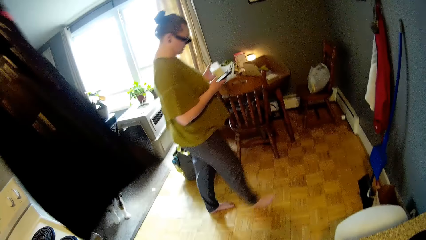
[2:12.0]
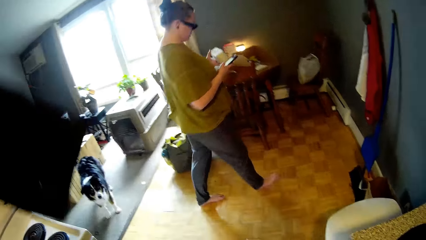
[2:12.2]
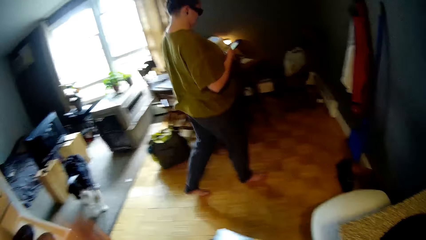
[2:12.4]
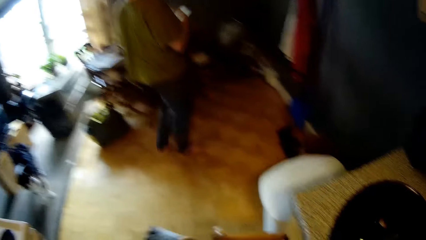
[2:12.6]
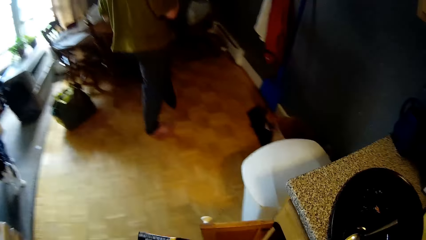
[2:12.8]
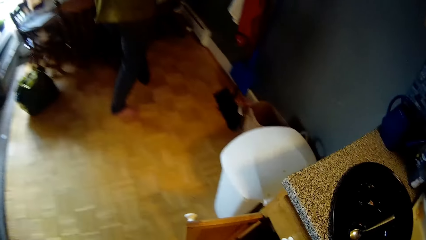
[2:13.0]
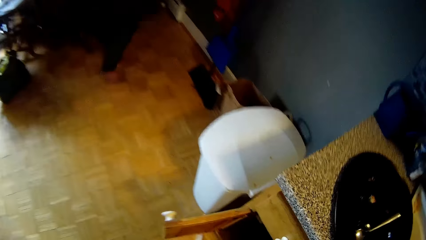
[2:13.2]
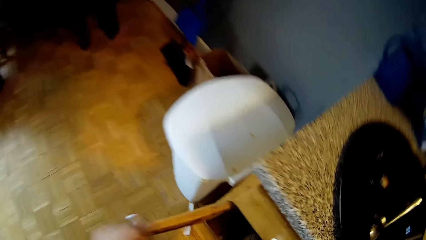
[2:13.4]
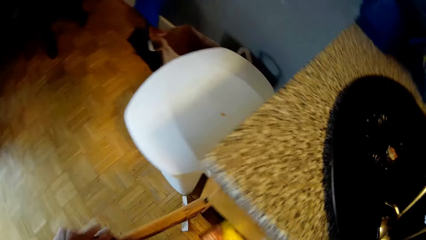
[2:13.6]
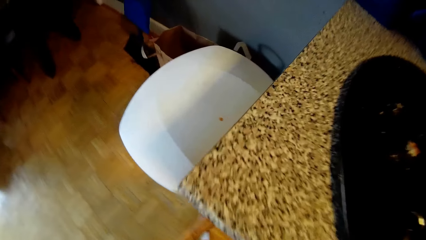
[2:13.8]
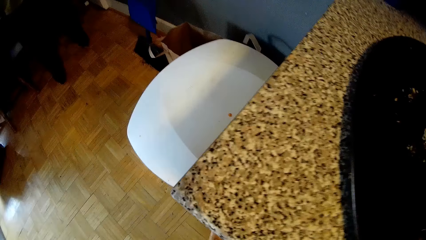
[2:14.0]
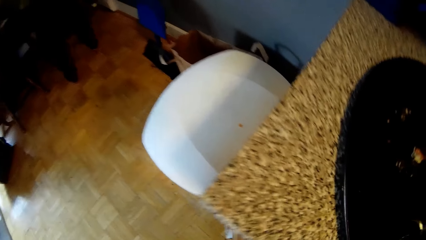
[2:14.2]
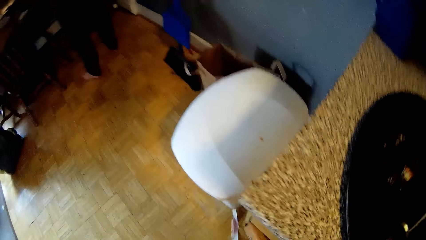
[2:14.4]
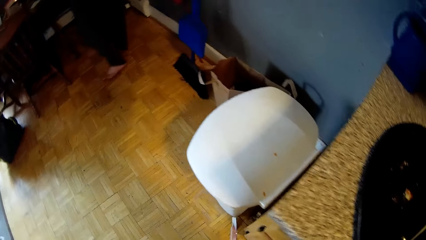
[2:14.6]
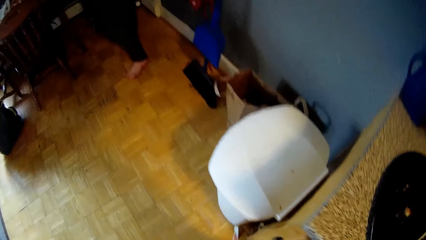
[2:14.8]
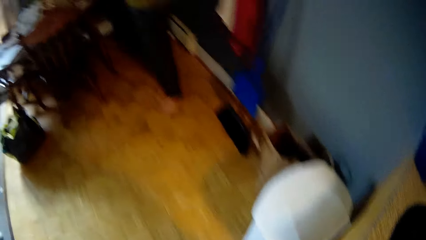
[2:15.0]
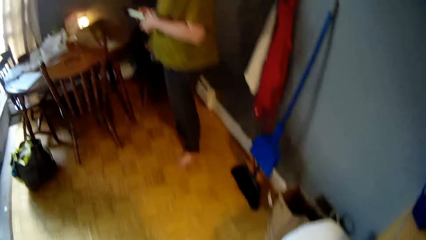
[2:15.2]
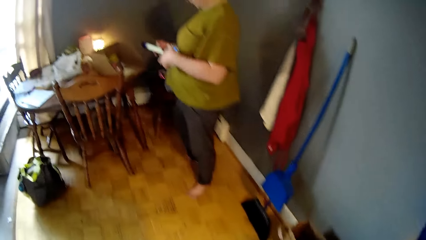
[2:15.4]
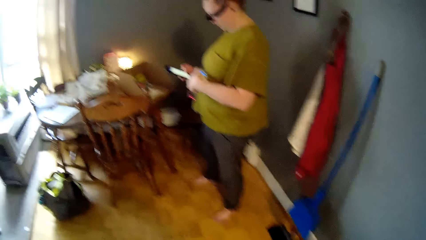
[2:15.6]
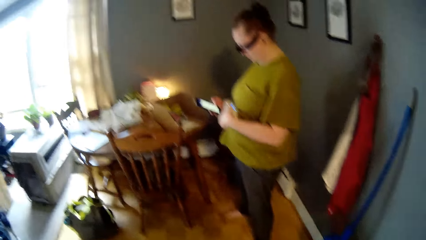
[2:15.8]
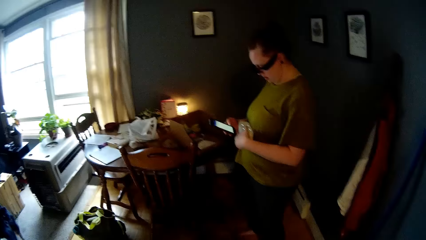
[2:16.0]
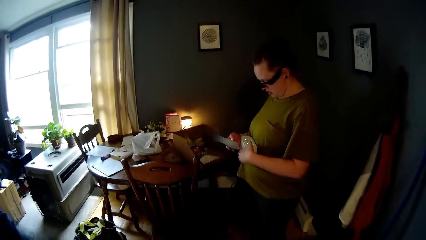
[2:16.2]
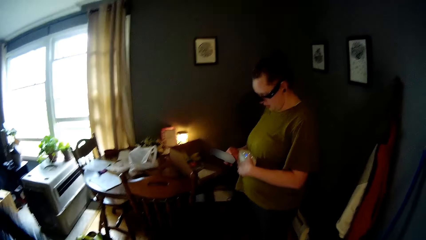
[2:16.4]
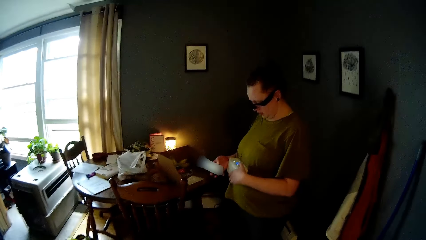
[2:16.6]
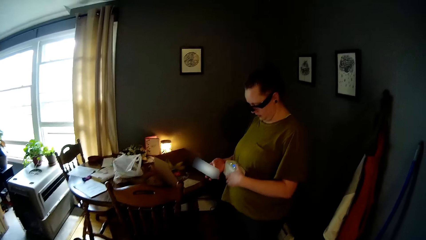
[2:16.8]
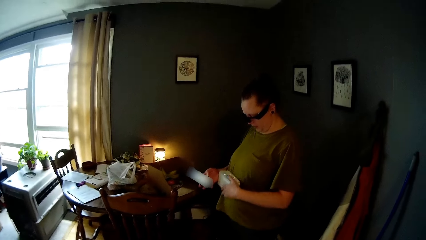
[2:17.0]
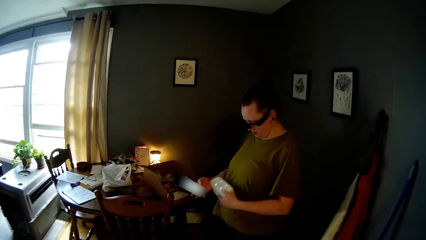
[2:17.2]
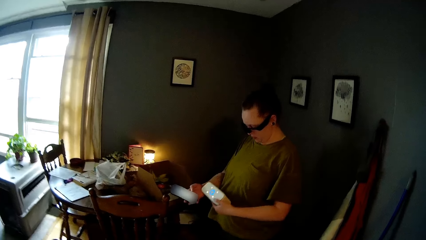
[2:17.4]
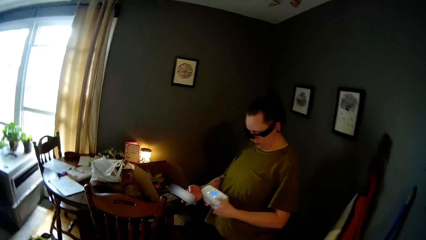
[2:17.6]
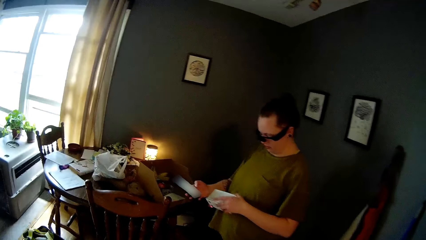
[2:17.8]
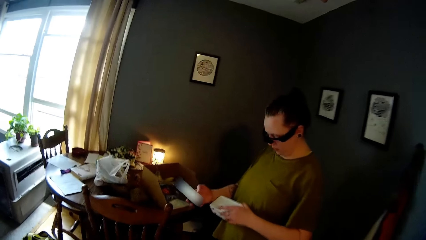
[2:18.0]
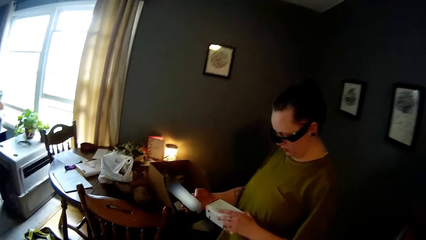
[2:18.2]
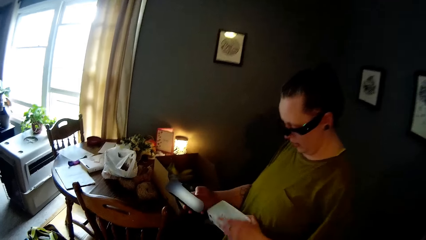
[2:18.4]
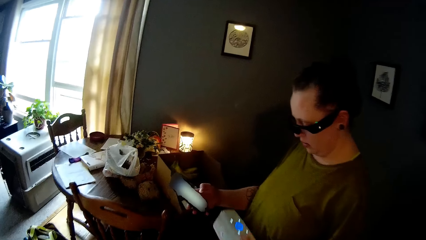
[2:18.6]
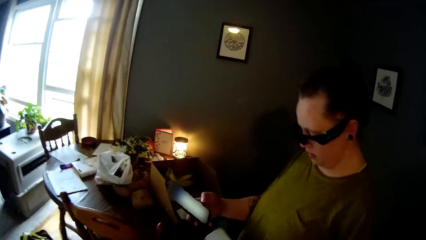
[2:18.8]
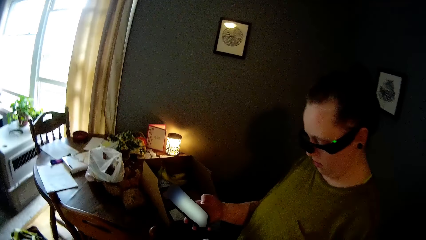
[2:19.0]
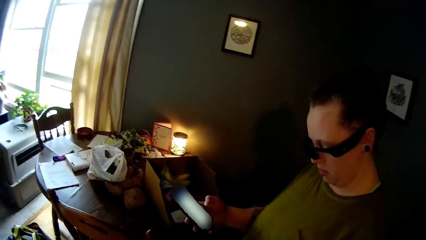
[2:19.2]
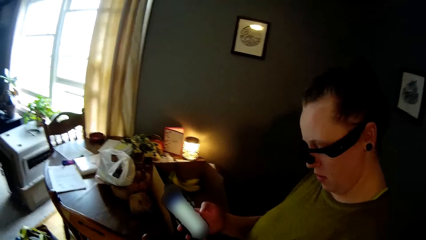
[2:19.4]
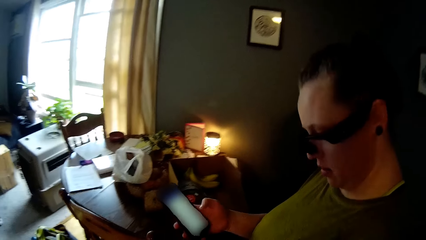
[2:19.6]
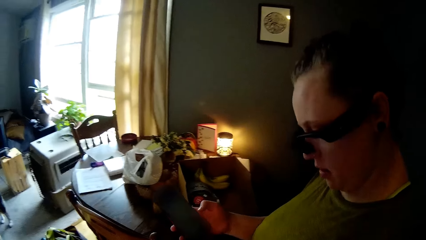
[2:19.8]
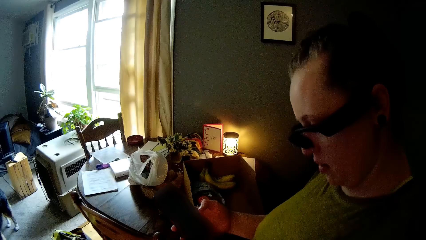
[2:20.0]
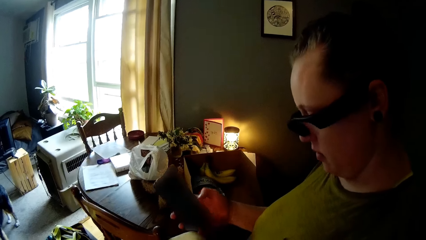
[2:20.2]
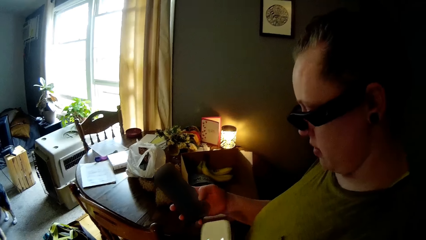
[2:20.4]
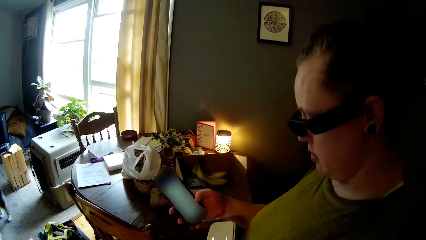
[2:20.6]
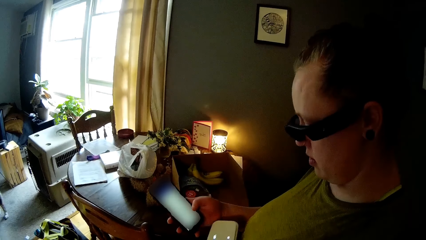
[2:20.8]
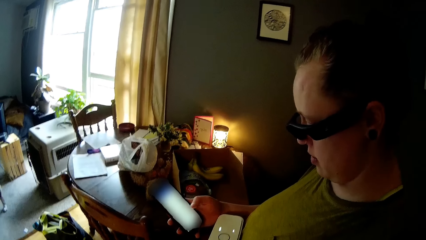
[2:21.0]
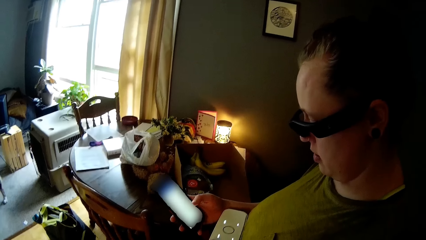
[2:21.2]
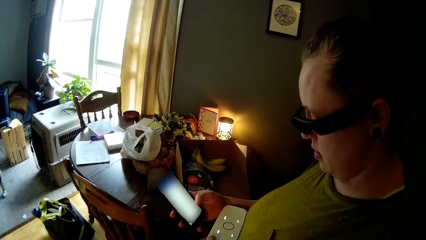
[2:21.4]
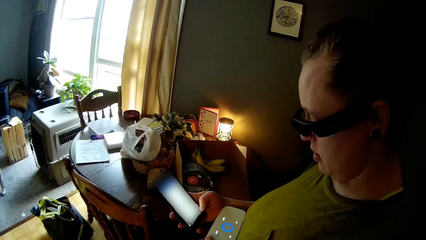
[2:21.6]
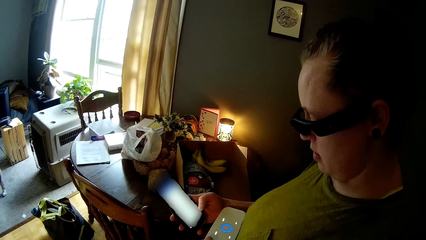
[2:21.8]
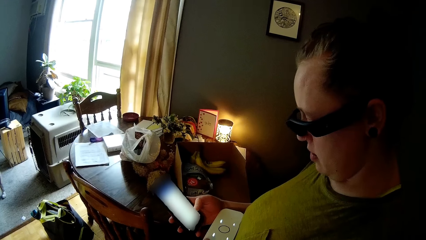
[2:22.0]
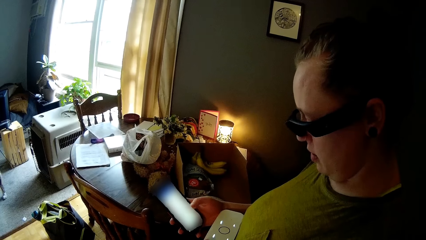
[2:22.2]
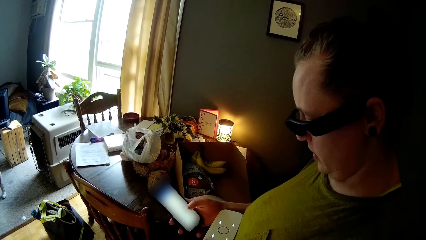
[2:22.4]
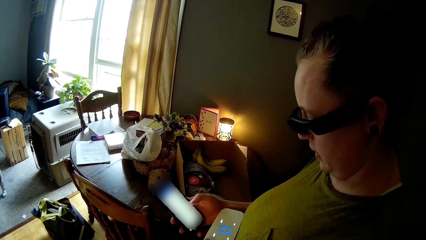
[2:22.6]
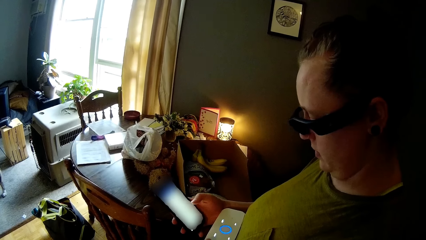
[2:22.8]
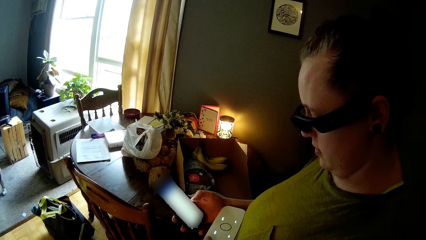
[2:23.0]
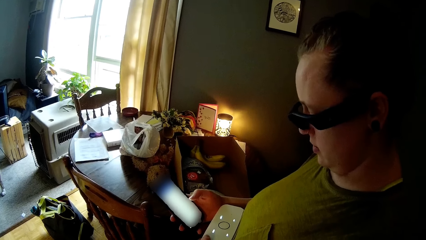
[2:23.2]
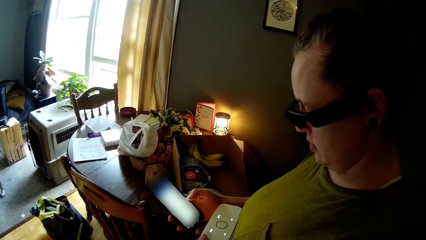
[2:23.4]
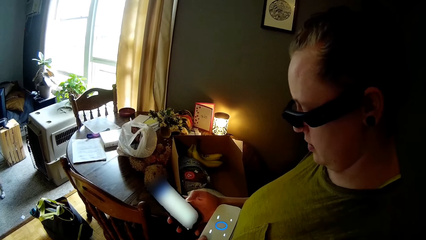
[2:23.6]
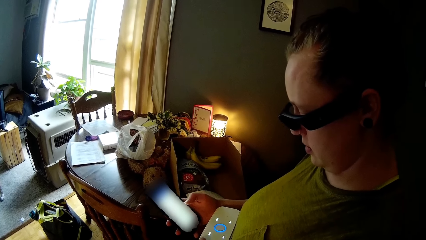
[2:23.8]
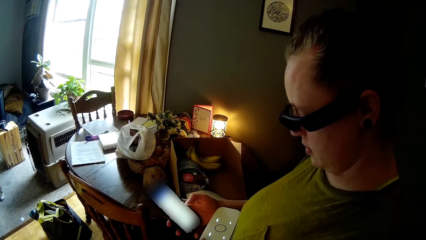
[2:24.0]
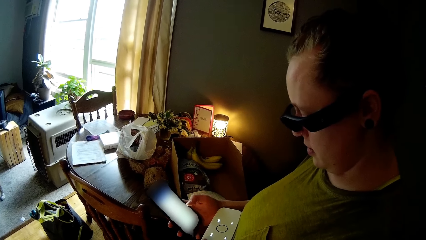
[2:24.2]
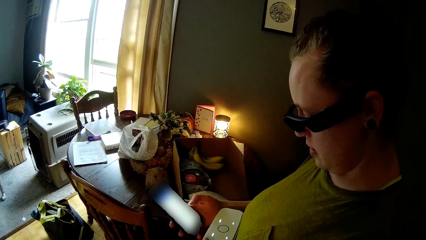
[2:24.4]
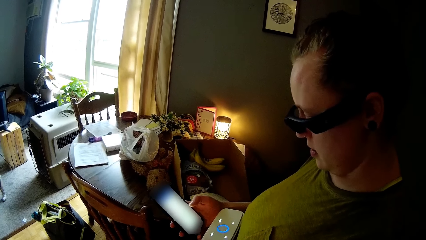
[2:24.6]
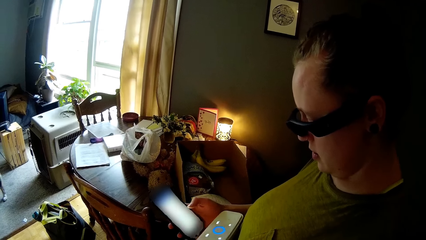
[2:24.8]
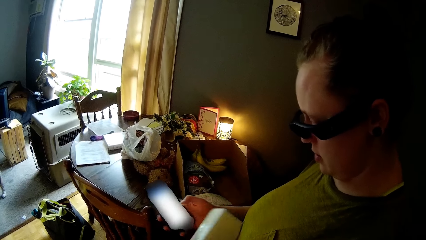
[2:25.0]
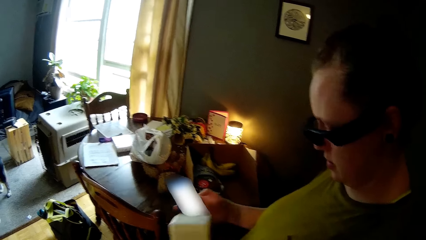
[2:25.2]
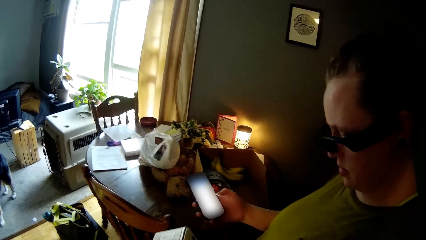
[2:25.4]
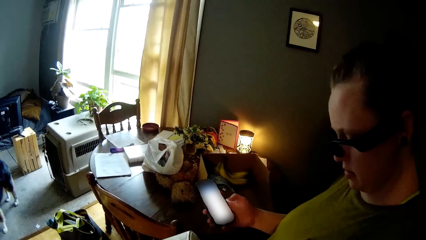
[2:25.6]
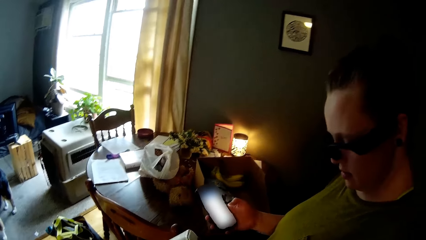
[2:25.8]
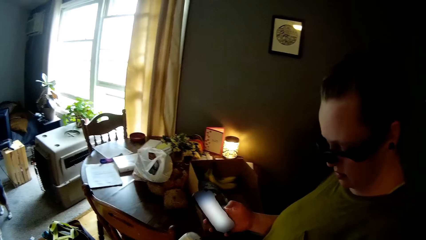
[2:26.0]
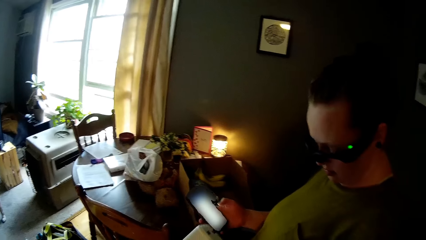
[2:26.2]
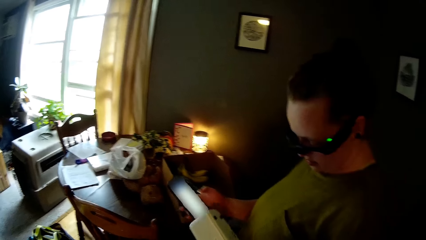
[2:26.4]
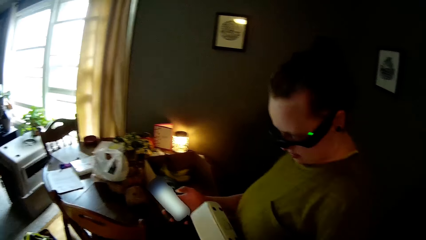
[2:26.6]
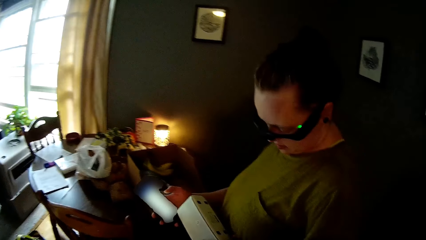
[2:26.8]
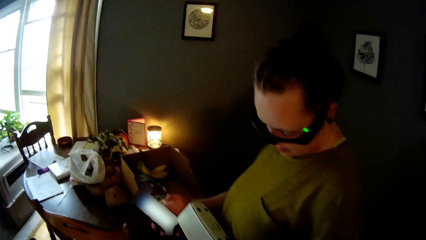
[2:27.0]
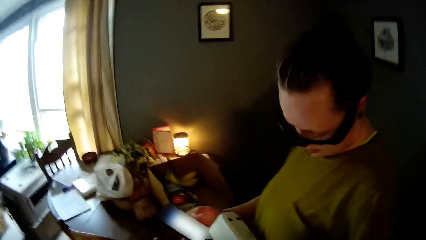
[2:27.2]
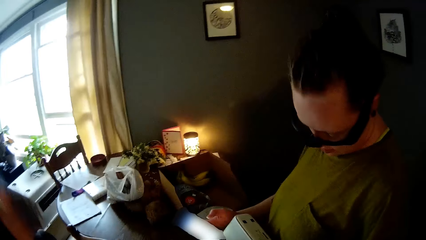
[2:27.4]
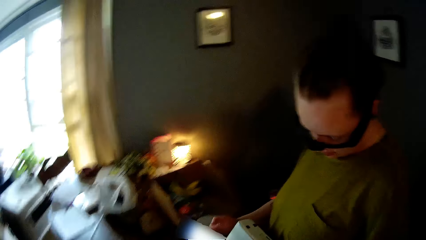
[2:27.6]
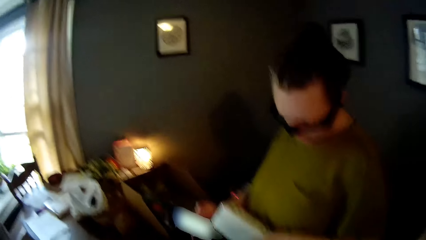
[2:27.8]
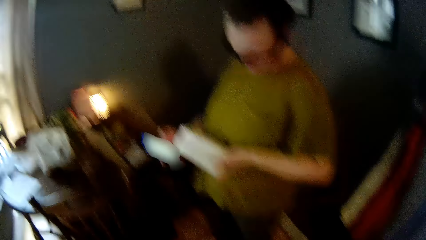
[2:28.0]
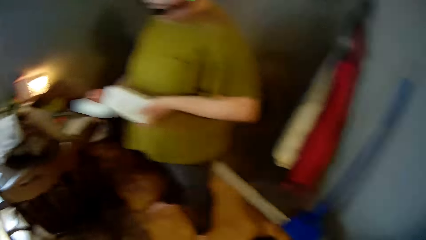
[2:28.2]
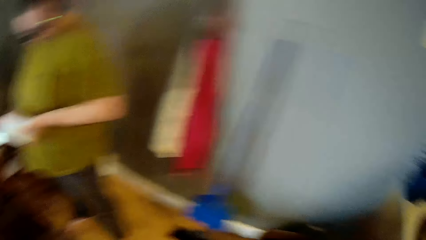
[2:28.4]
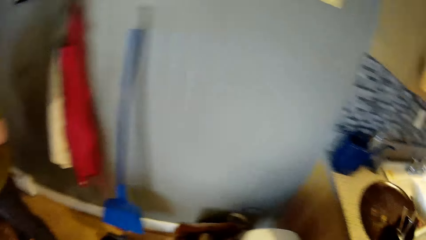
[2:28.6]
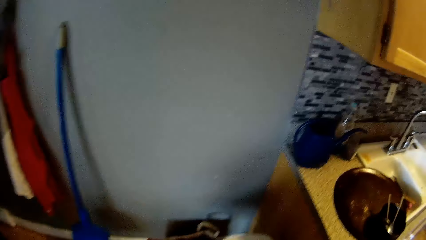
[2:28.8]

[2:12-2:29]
The camera wearer lifts a piece of cloth with the left hand. They drop the box in the cabinet with her right hand. They close the cabinet door with his left hand. The woman operates the cellphone in her right hand. The camera wearer holds the plastic bag with both hands. They interact with the woman.
